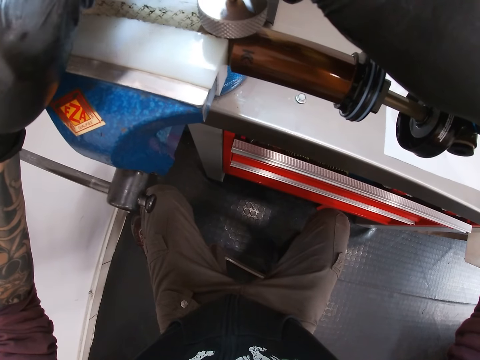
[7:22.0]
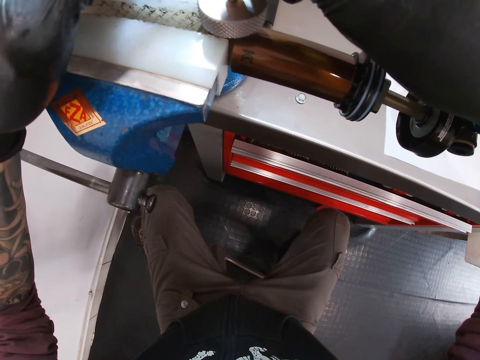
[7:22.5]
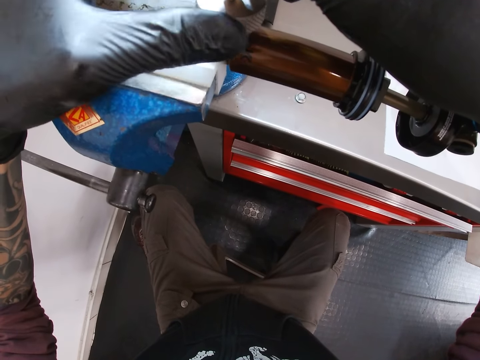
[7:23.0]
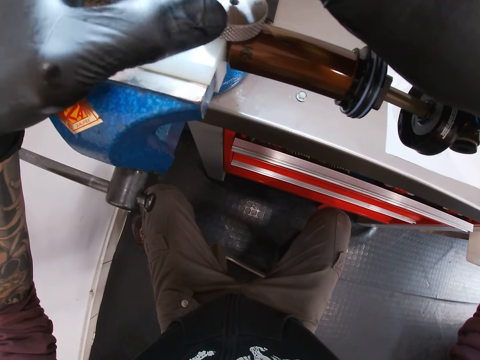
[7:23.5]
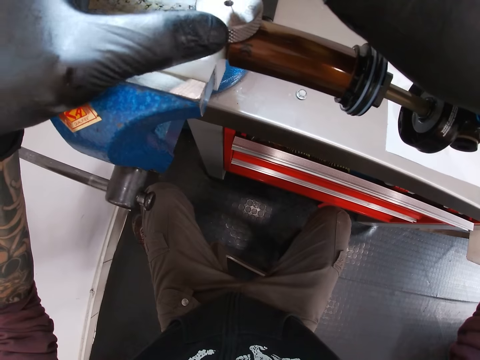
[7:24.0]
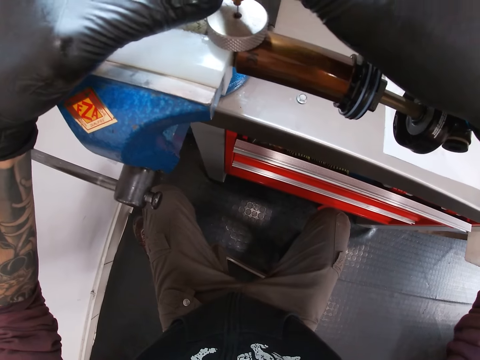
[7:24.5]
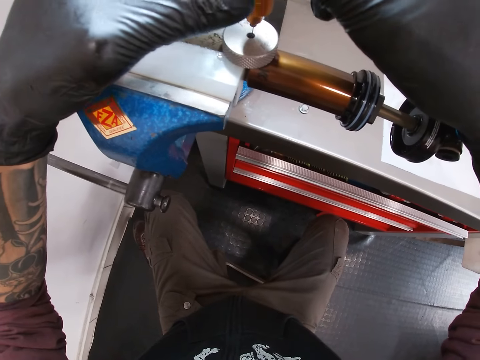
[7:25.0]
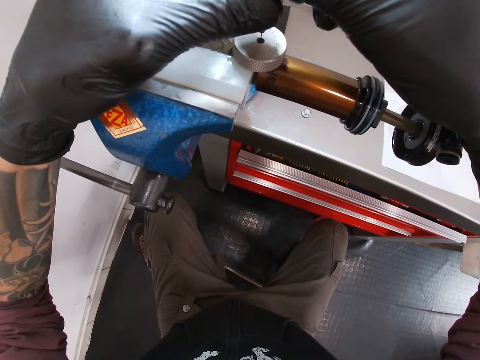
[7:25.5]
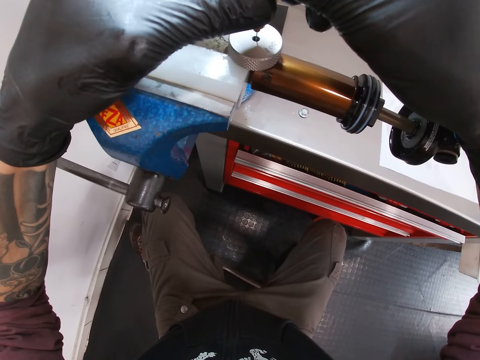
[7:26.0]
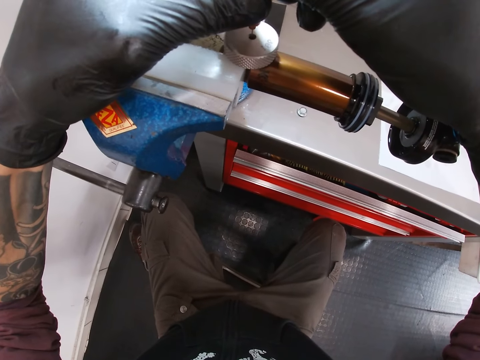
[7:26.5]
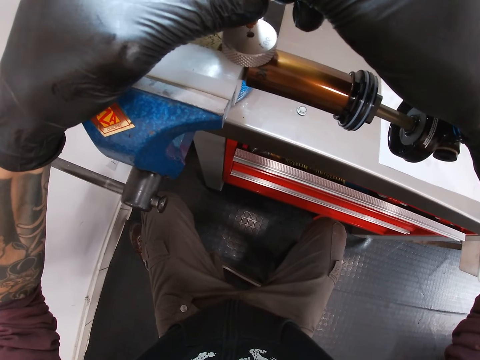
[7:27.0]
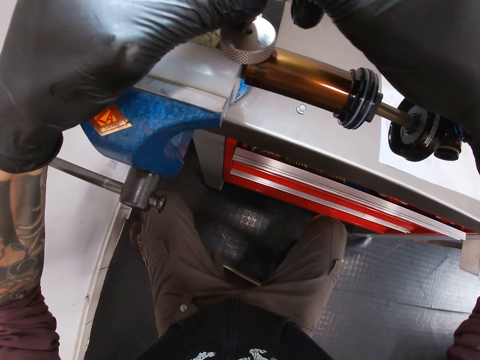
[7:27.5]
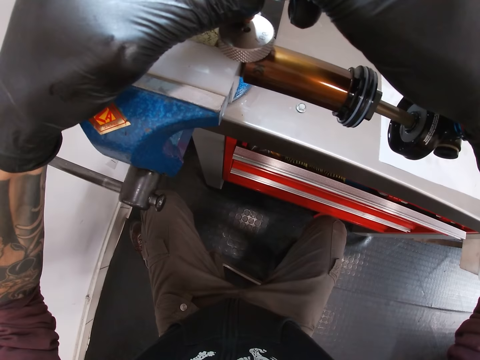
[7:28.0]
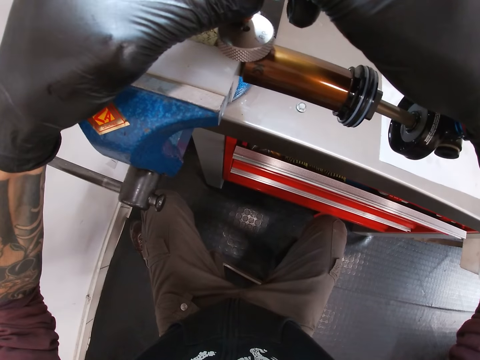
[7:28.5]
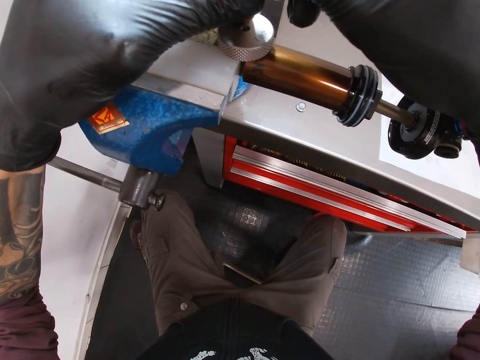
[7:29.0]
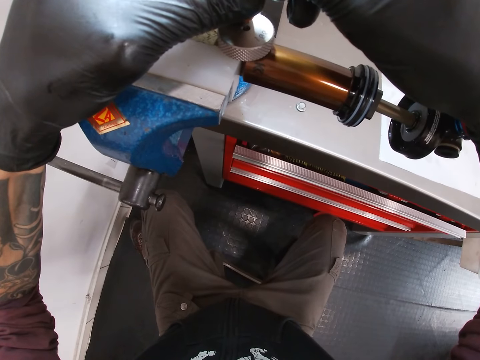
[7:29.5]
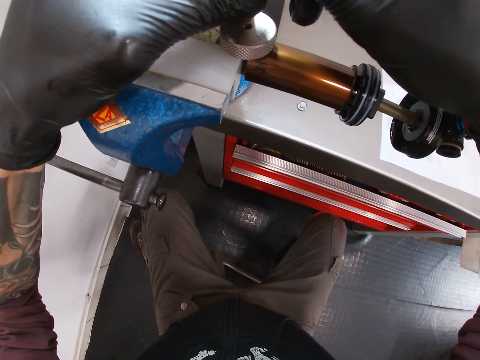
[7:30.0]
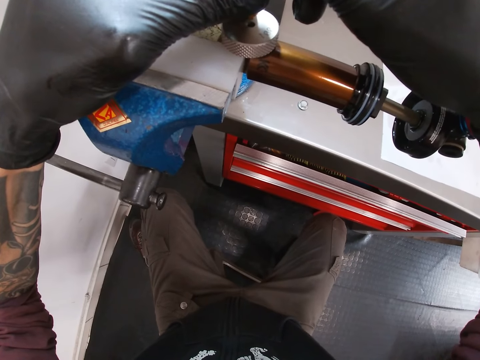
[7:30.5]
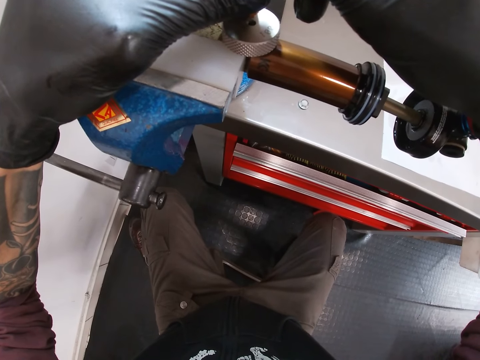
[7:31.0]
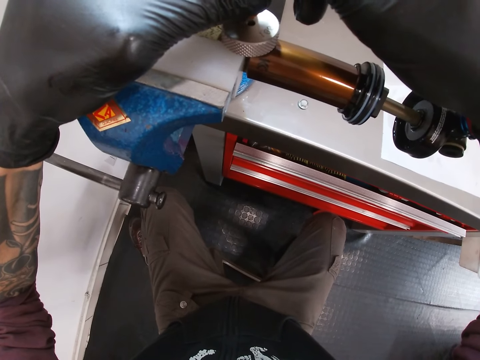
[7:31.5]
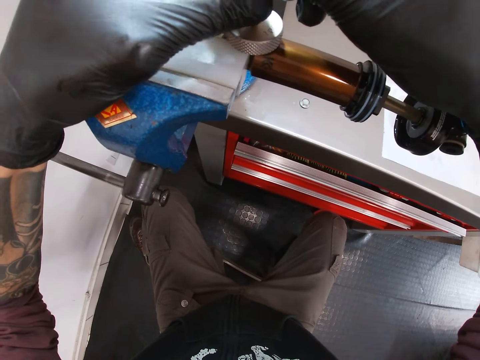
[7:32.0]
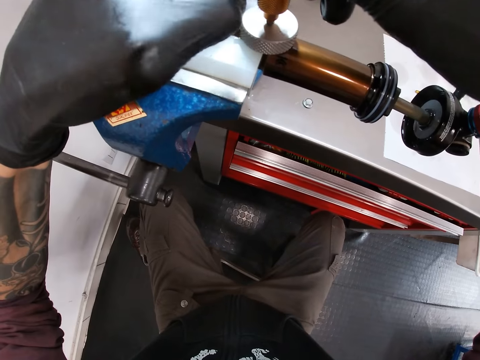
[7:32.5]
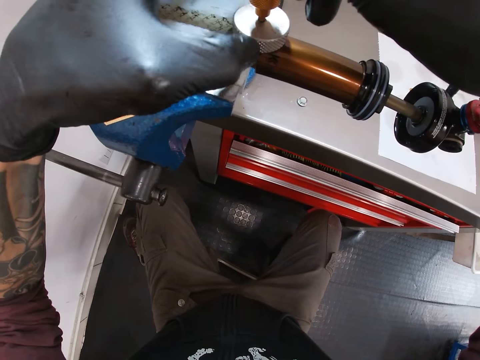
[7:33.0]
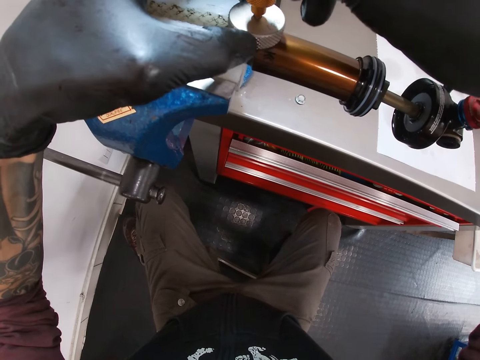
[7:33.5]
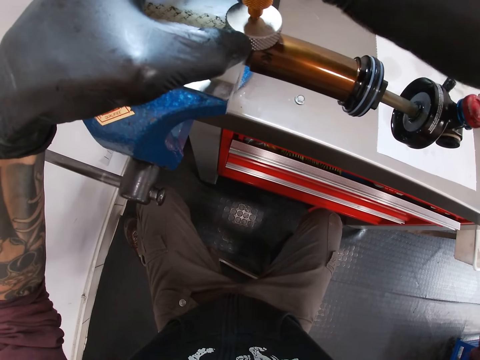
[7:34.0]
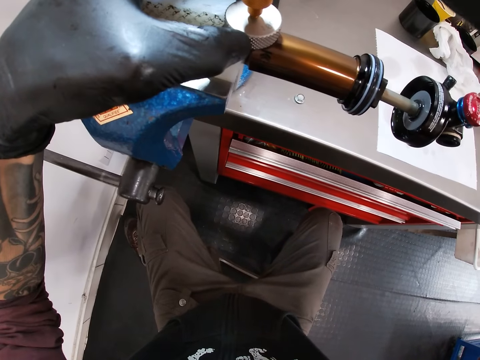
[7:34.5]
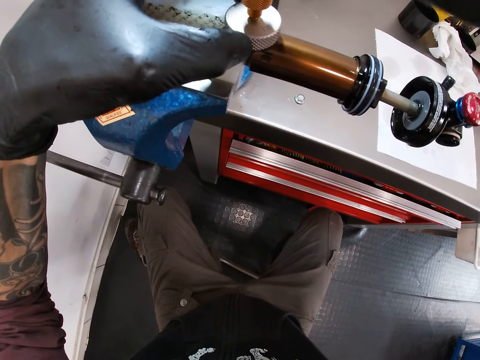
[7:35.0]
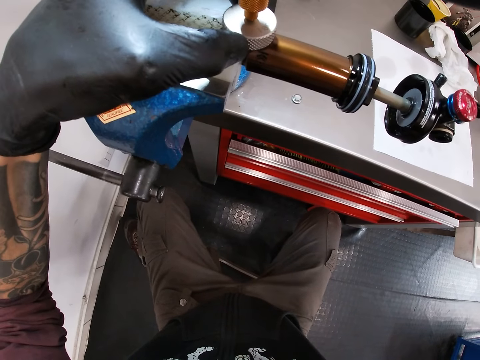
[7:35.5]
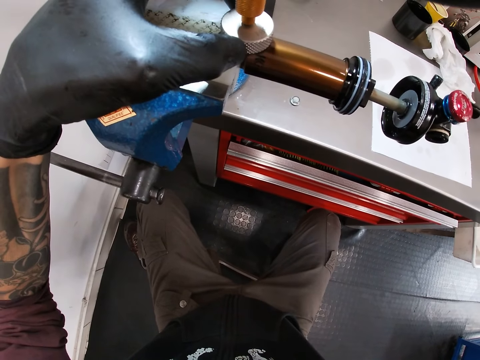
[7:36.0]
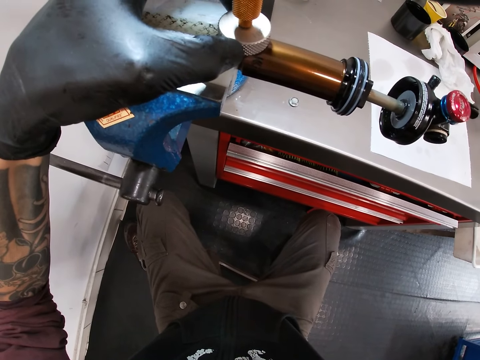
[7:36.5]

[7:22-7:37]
The camera wearer holds the valve with his left hand. He holds the screw with his left hand. He turns the valve with his right hand.

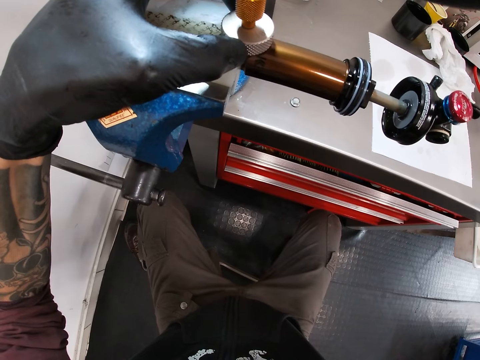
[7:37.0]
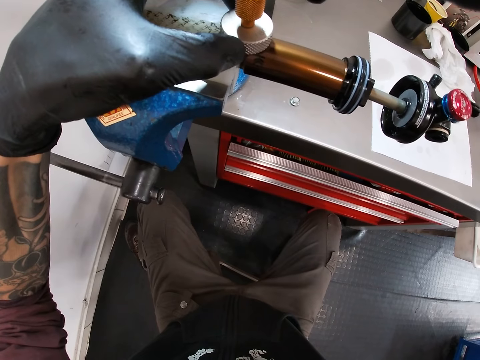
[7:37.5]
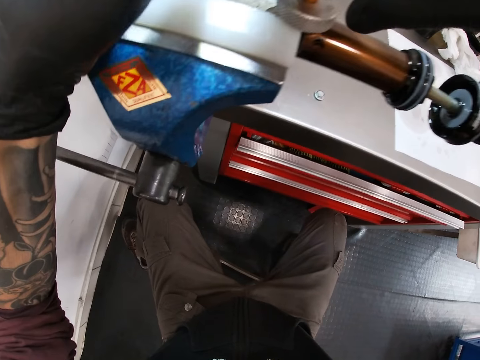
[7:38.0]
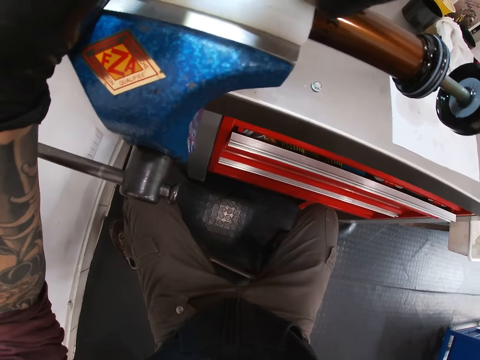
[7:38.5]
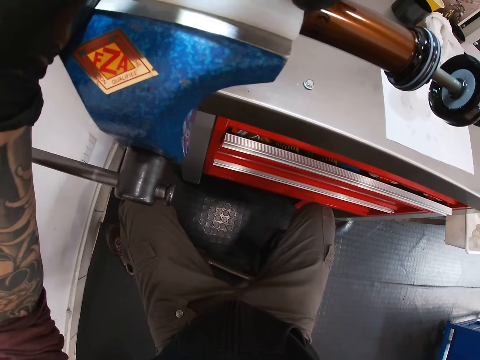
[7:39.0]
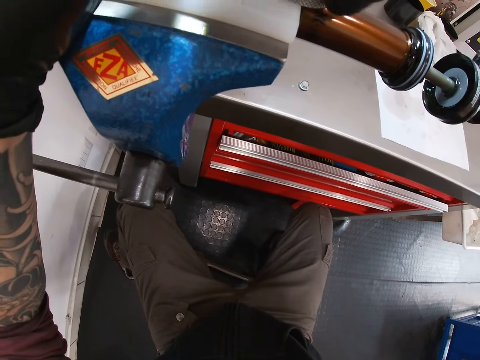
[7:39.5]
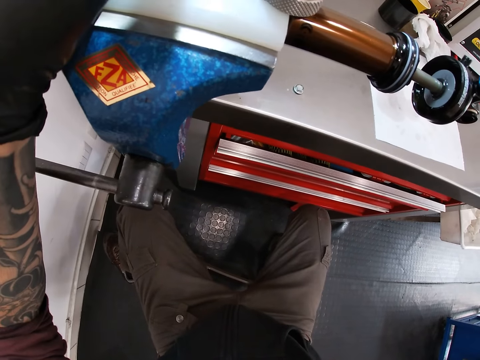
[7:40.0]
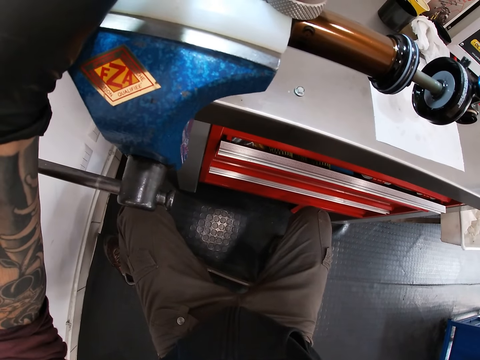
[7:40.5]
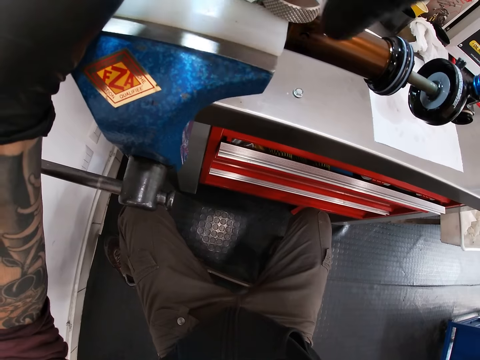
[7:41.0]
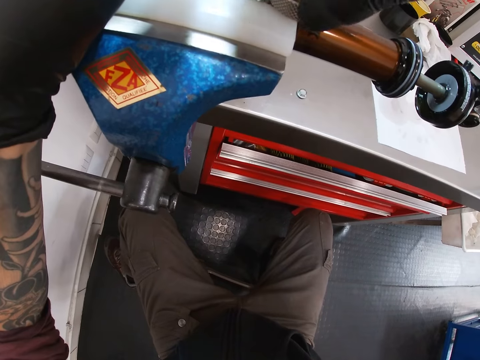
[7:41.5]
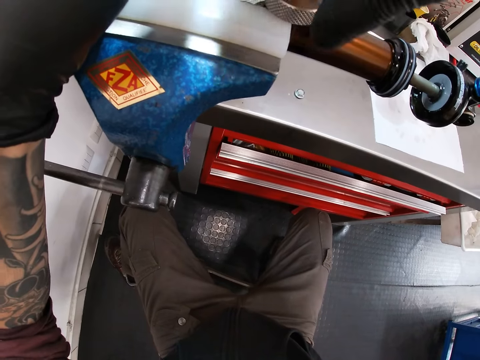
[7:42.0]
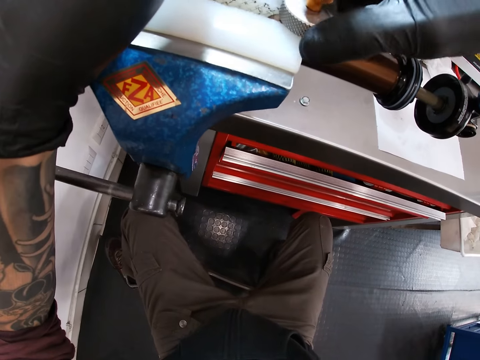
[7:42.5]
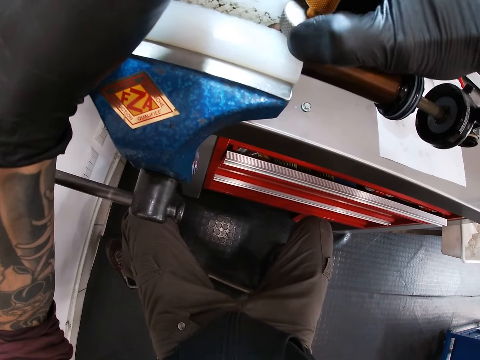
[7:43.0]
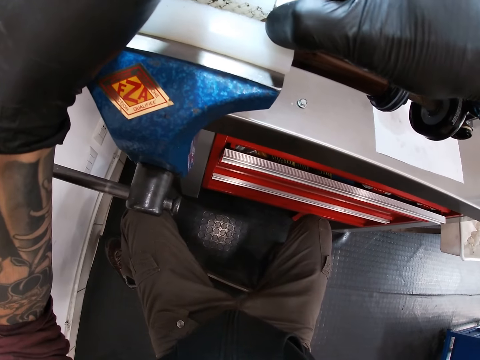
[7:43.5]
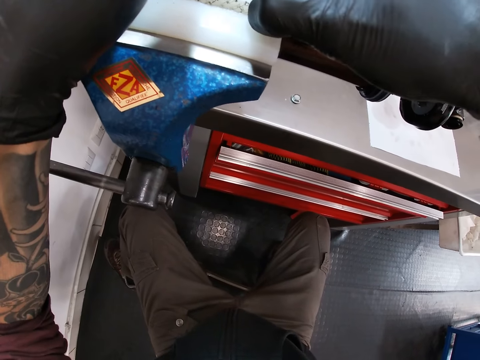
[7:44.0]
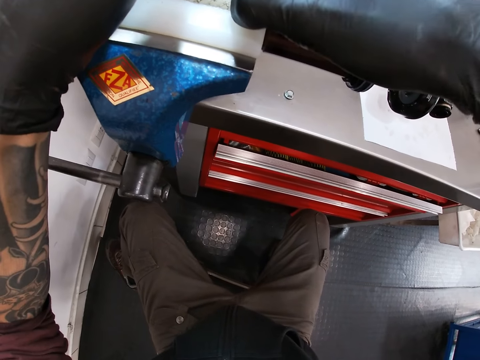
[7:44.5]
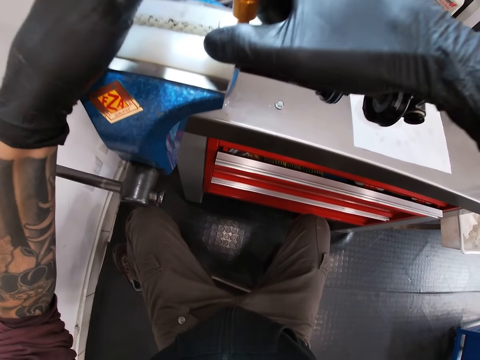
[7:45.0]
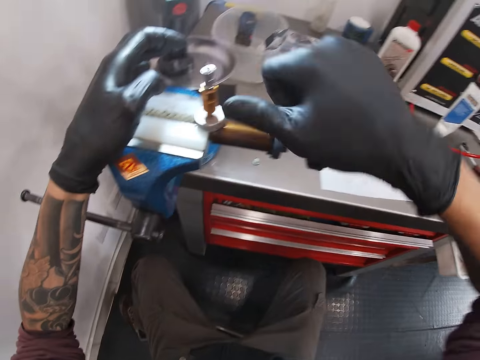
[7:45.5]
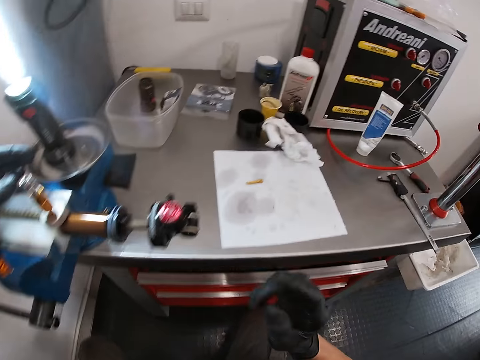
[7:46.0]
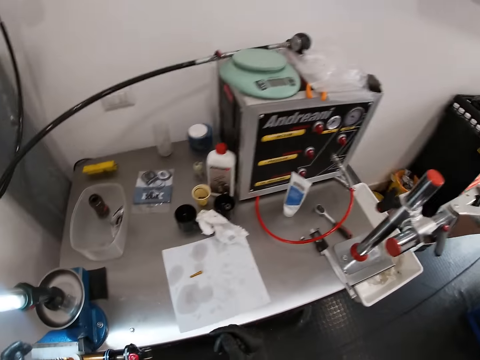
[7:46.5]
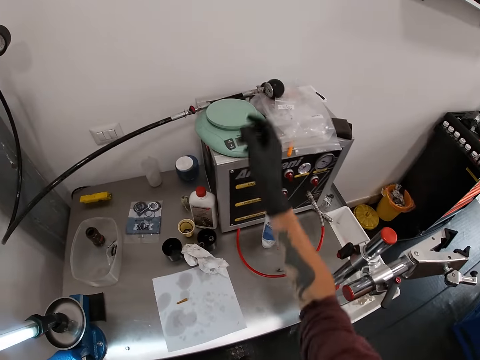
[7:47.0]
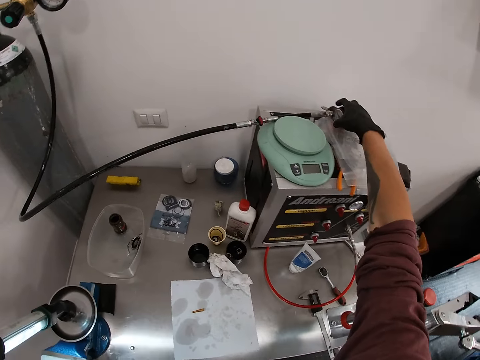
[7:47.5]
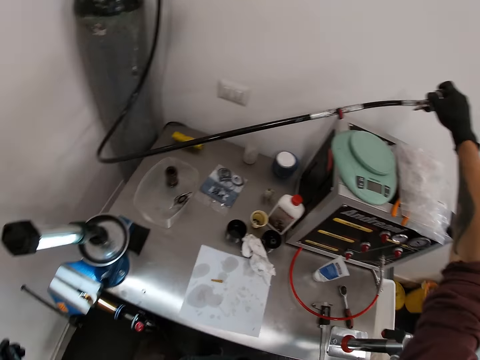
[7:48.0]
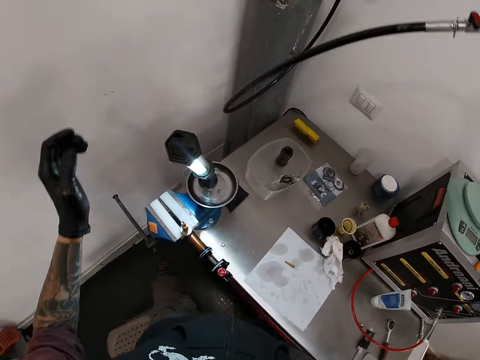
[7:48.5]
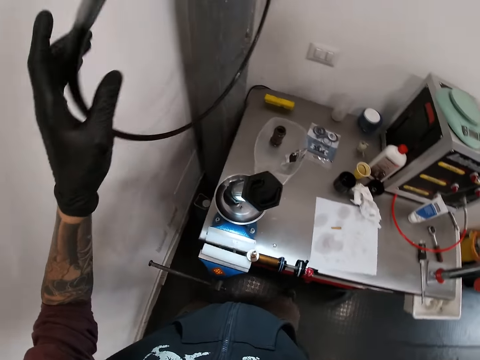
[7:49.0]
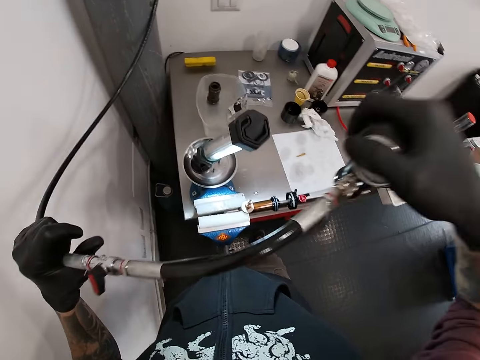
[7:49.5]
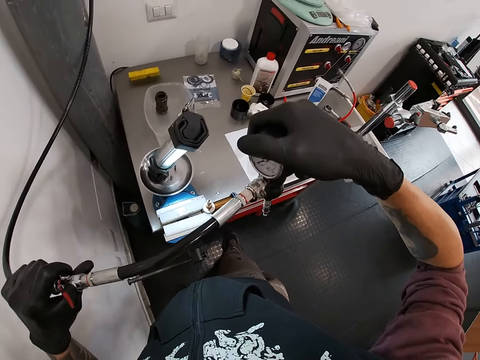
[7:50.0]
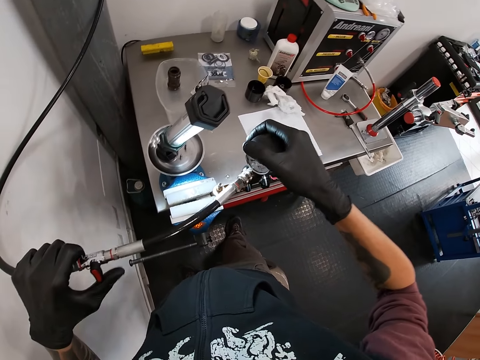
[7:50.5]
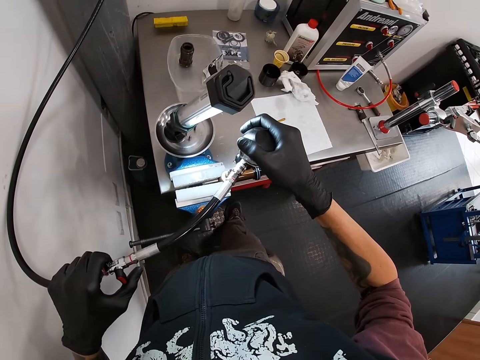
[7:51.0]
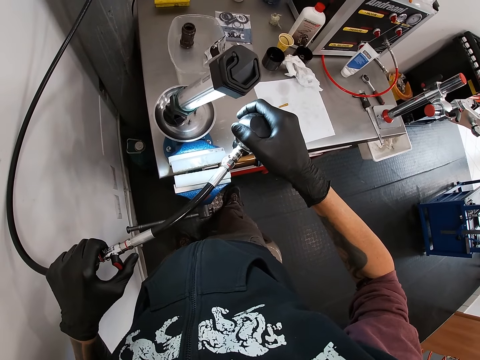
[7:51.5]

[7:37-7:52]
The camera wearer tightens the screw with his right hand. He picks up the pressure gauge and hose from the vacuum pump with his right hand. He holds the hose with his left hand. He lowers the pressure gauge to the valve with his right hand.
